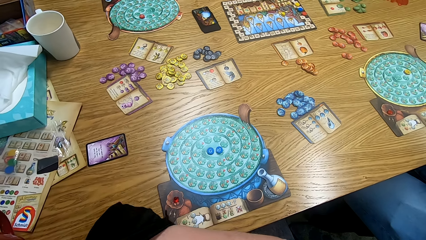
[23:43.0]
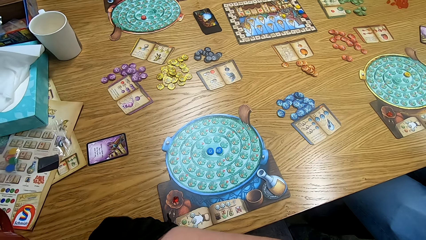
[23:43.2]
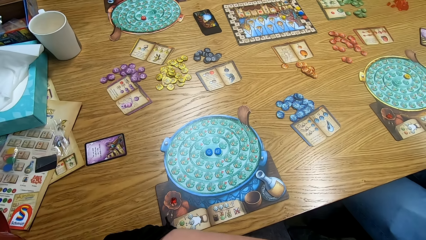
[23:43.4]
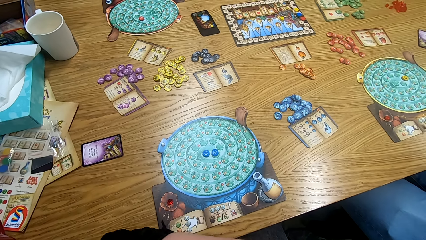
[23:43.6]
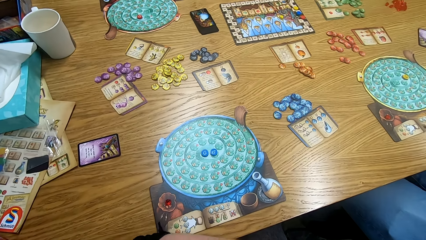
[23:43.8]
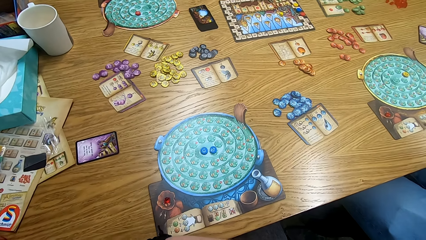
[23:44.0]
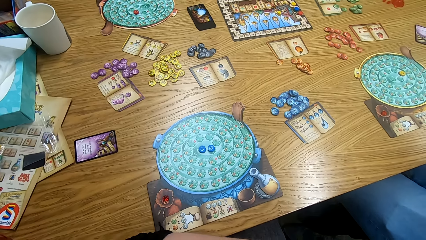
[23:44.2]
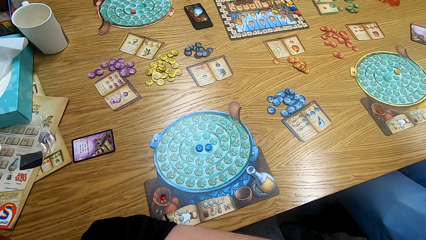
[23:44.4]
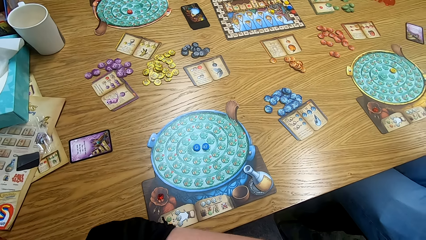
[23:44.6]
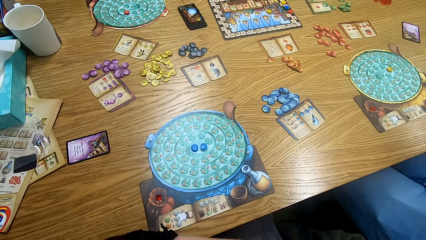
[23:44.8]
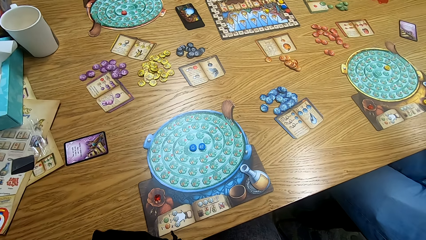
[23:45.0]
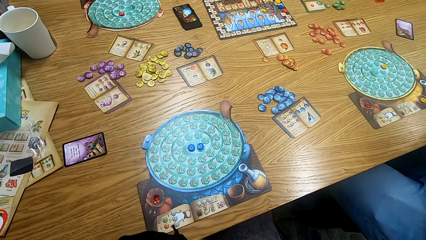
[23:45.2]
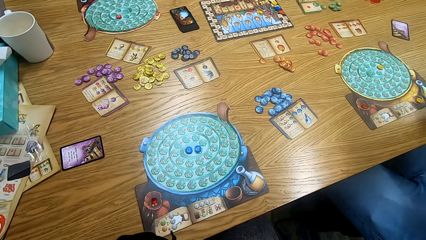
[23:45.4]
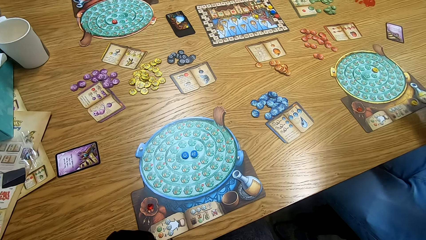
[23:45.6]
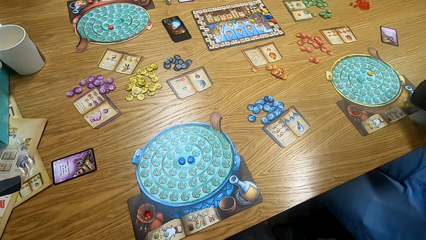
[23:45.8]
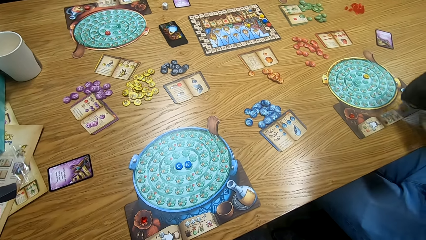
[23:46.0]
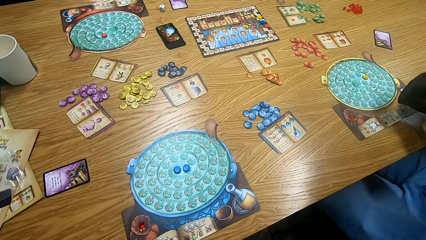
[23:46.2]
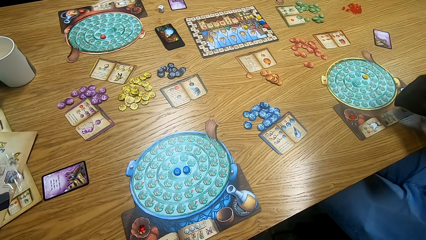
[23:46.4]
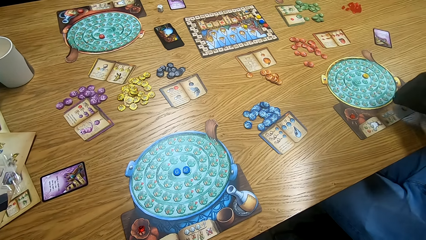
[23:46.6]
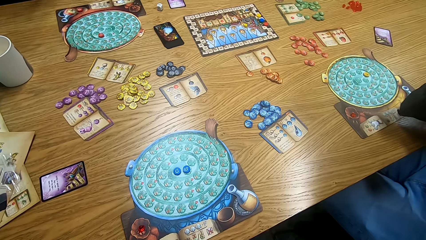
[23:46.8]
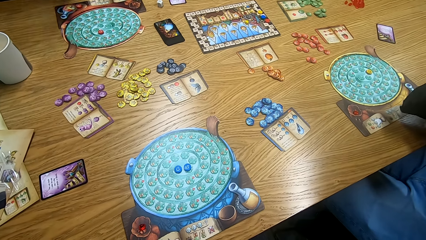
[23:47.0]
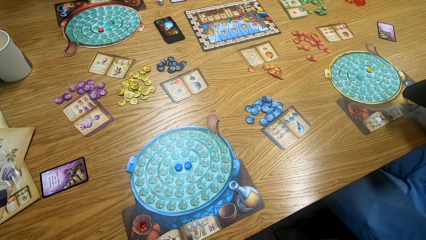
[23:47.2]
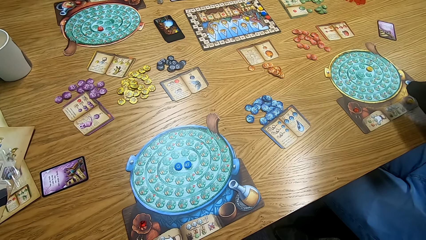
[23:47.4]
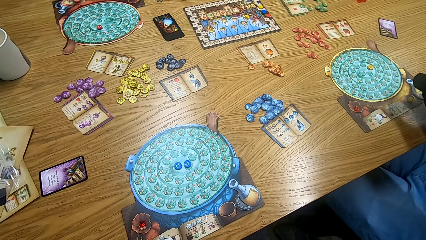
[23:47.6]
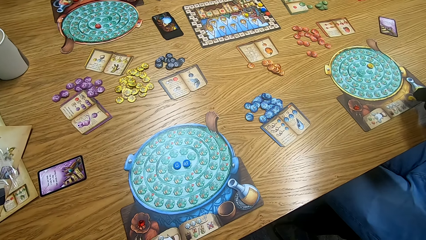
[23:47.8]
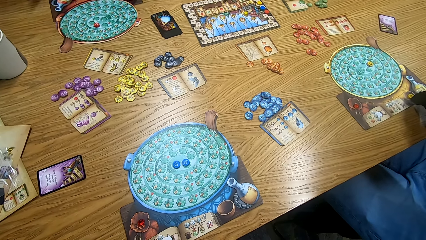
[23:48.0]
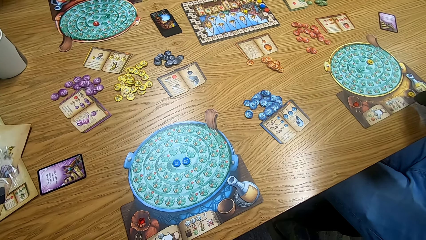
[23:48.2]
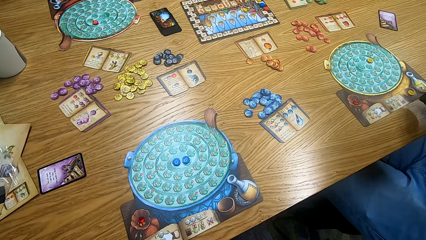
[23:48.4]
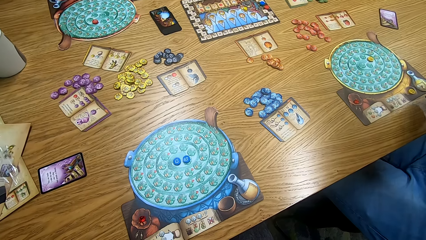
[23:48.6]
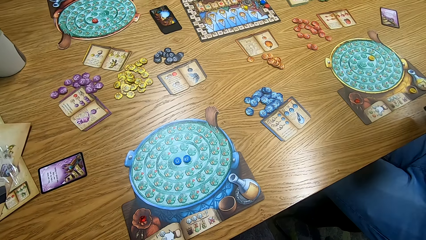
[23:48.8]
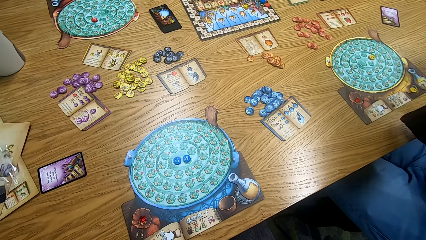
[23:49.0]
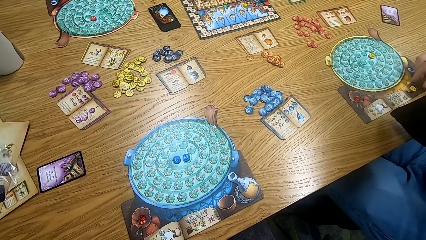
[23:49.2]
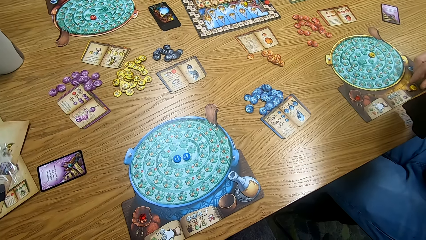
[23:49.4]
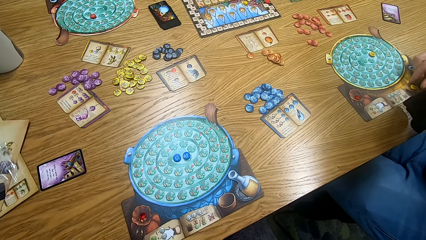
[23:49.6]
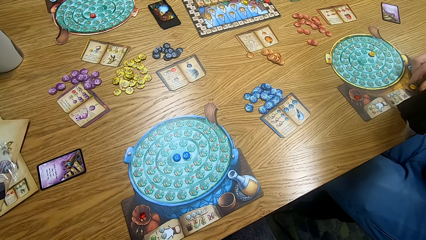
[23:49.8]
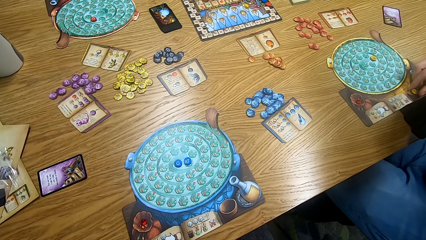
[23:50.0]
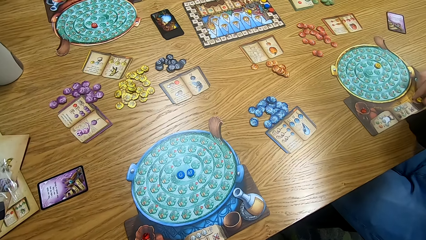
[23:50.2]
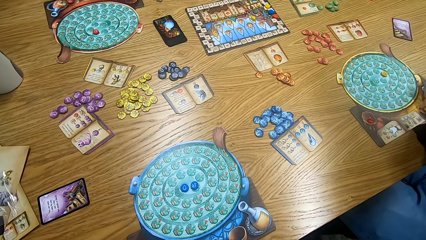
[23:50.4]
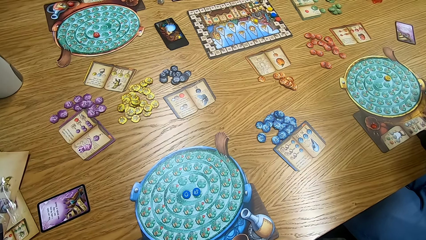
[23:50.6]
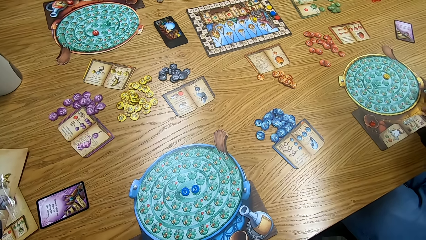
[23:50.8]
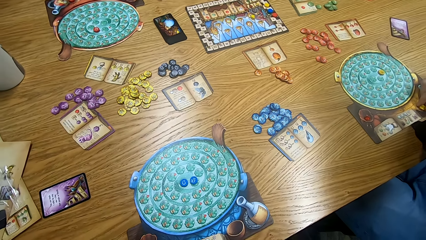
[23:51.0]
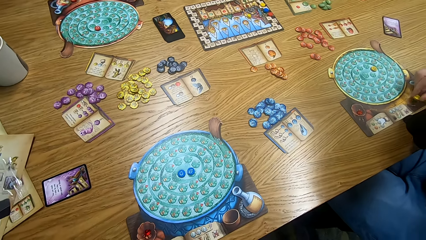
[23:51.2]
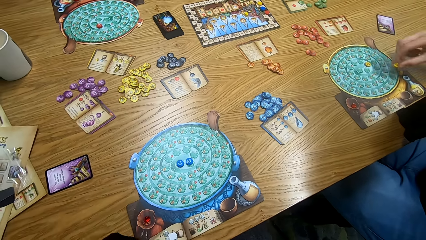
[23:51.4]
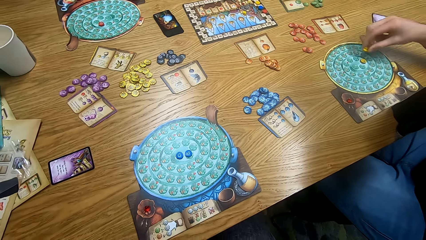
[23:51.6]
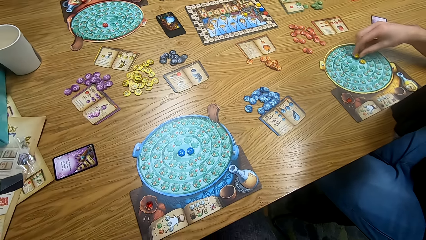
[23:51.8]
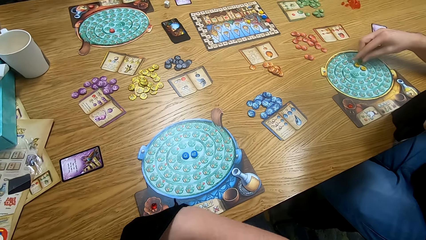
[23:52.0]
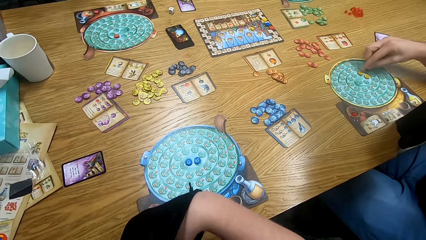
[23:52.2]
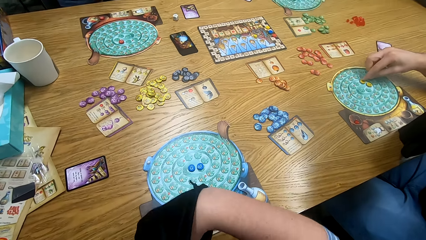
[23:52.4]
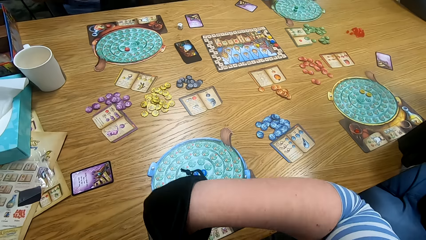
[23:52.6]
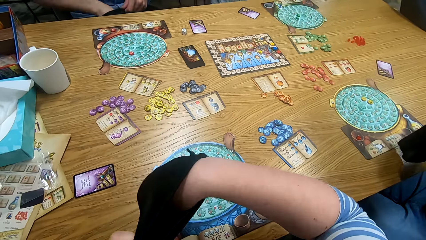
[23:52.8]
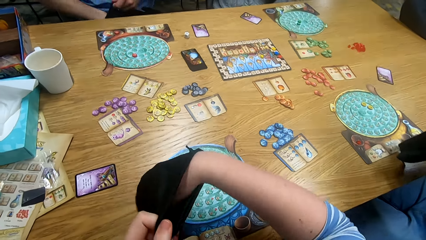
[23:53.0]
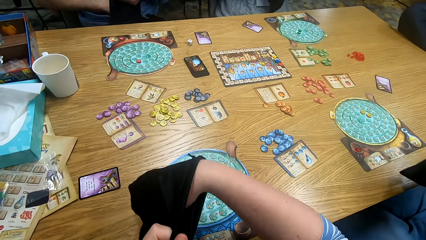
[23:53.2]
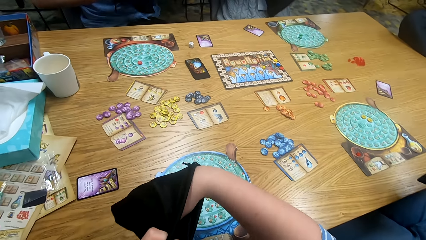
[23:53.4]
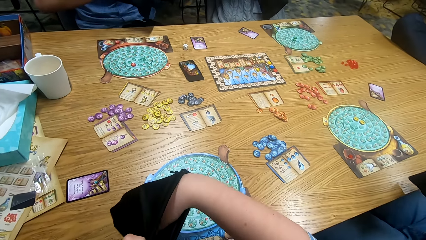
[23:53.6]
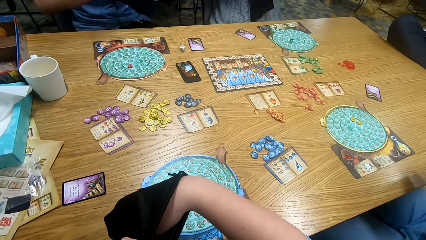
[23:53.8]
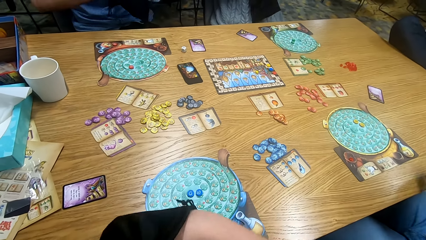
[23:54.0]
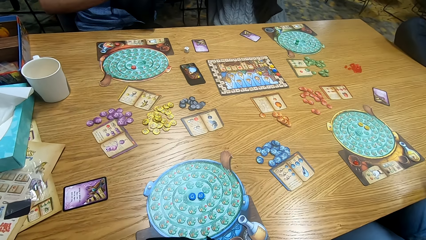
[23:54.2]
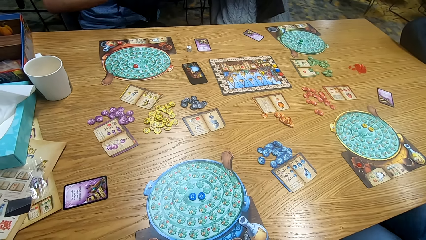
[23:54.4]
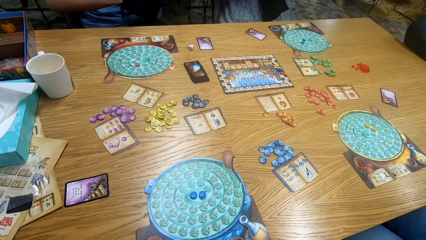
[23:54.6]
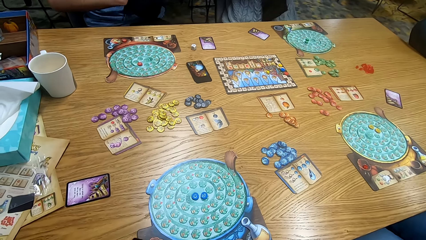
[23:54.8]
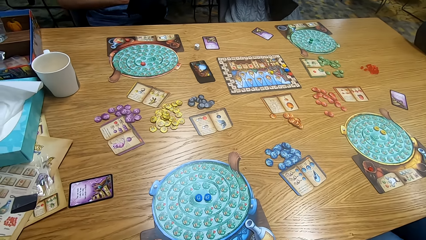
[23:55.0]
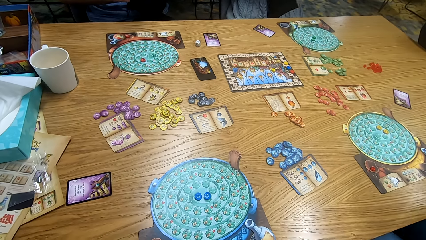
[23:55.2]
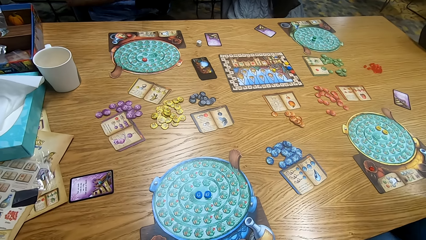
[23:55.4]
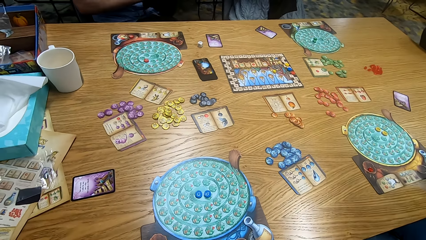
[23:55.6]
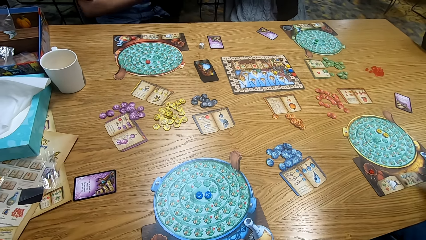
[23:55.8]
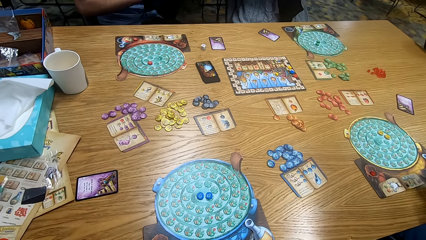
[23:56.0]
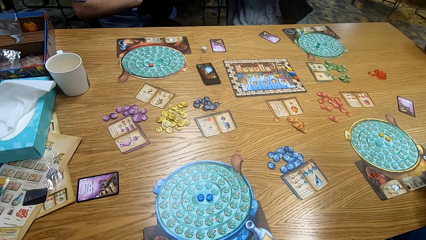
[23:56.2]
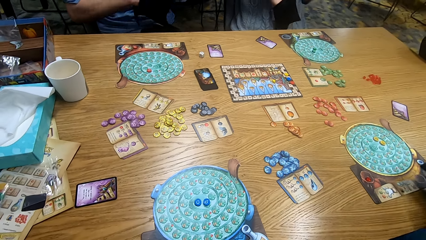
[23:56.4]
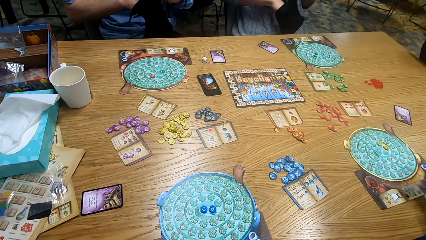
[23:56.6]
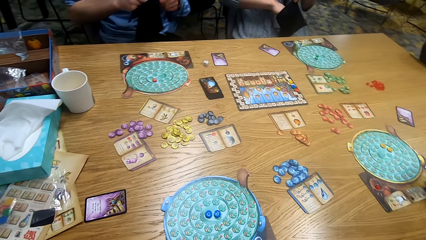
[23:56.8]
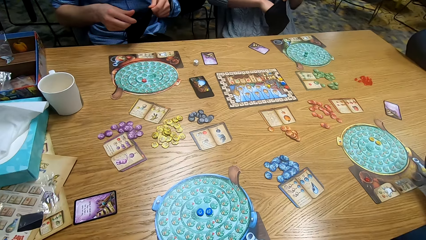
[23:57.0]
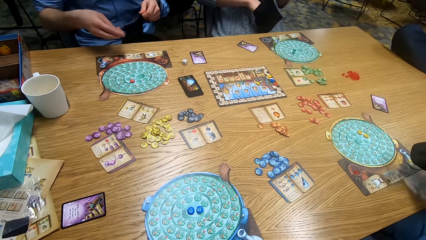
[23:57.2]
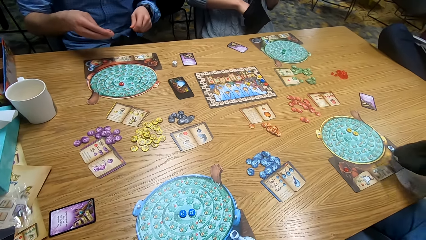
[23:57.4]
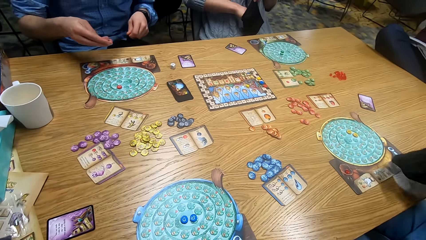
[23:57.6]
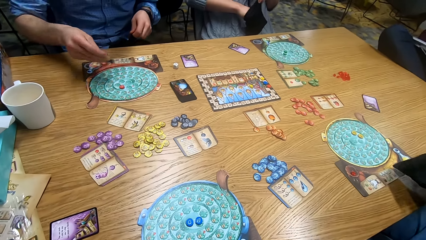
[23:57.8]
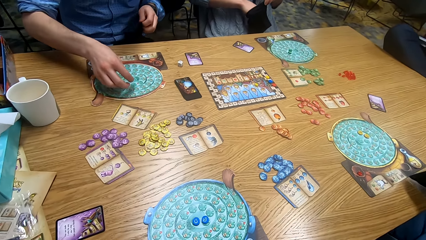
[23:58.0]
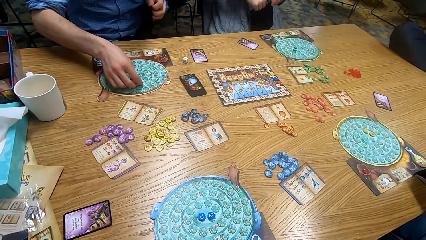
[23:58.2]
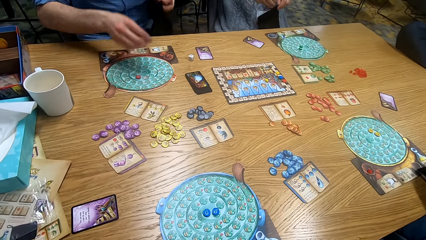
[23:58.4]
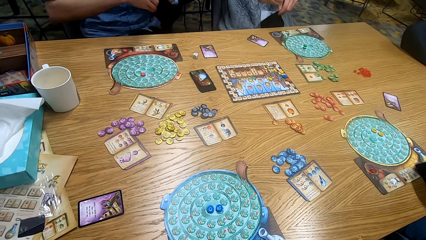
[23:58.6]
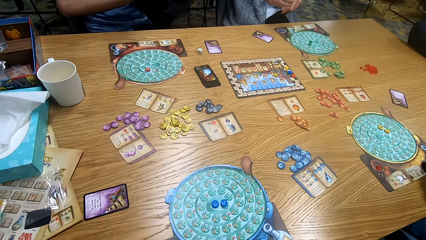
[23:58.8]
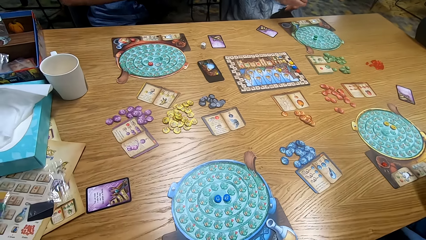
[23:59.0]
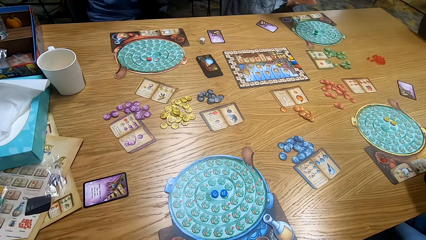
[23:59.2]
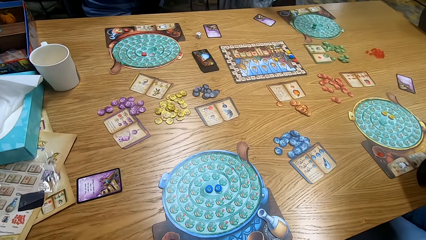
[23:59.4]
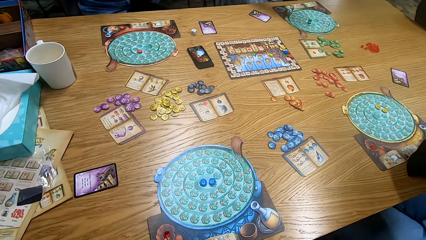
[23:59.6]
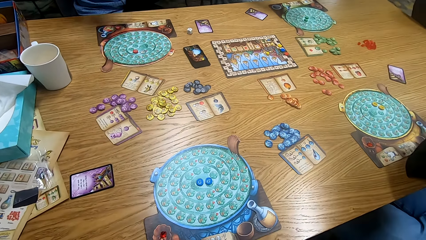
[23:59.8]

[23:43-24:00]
The camera wearer searches the bag. They look around. A man shakes the bag. The man picks something from the table and holds the bag. The man plays the game. The camera wearer looks around. Another man removes something from the bag. The camera wearer removes something from the bag. The other man shakes the bag. The first man shakes the bag. The camera wearer shakes the bag. A third man holds the bag. The second man picks something and plays Scrabble. The camera wearer looks around.
